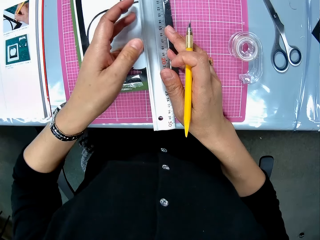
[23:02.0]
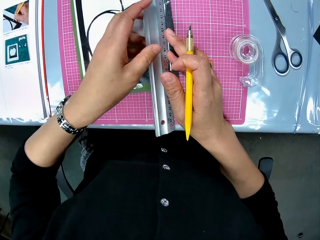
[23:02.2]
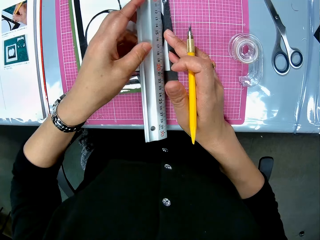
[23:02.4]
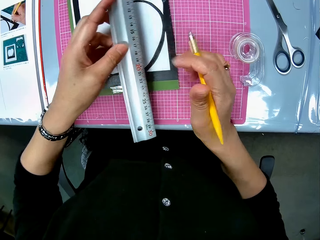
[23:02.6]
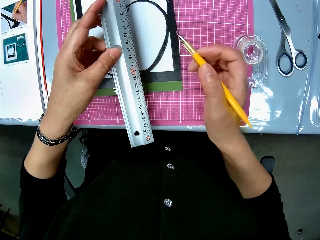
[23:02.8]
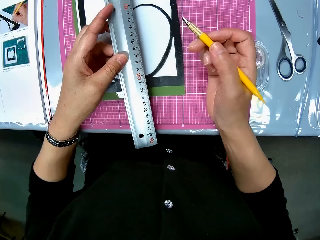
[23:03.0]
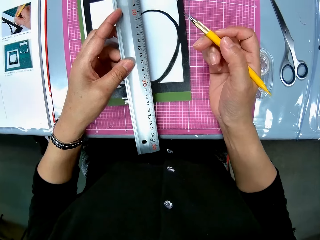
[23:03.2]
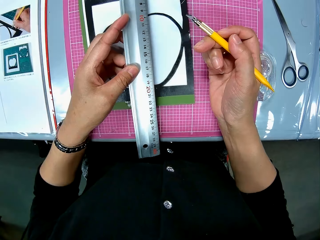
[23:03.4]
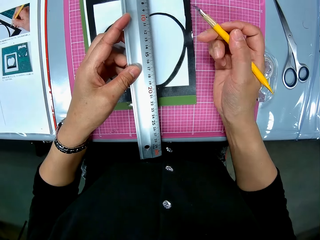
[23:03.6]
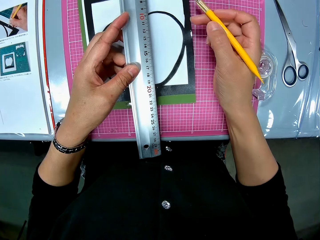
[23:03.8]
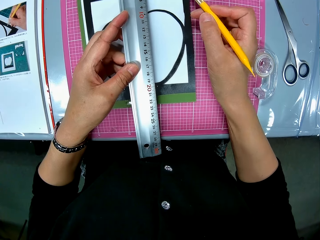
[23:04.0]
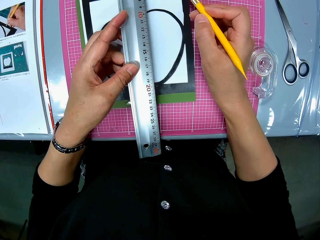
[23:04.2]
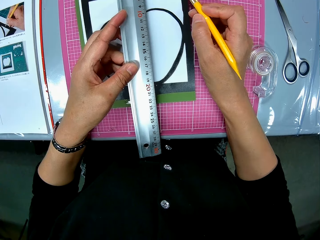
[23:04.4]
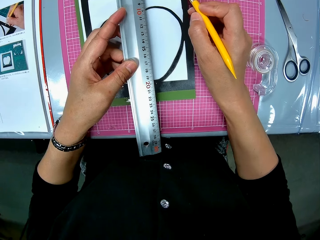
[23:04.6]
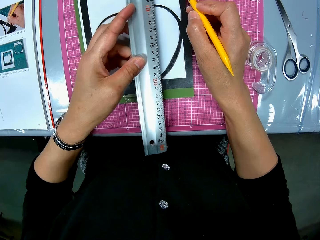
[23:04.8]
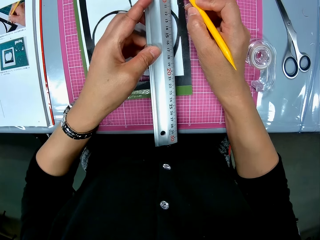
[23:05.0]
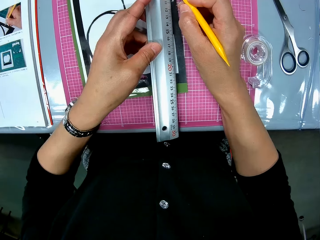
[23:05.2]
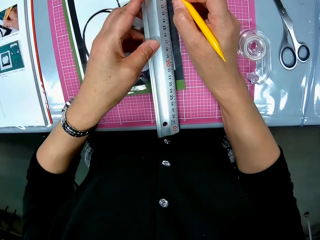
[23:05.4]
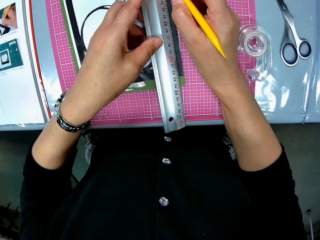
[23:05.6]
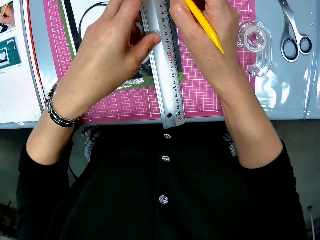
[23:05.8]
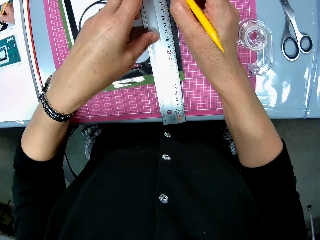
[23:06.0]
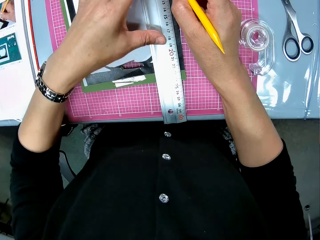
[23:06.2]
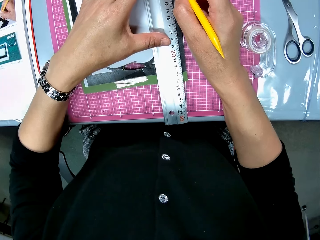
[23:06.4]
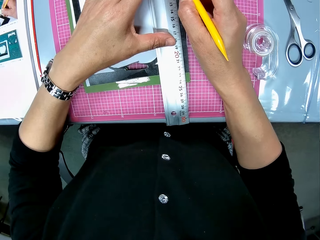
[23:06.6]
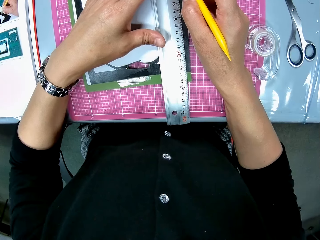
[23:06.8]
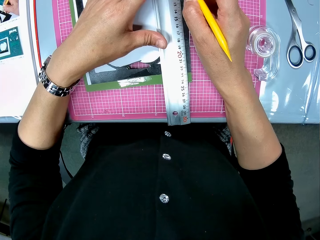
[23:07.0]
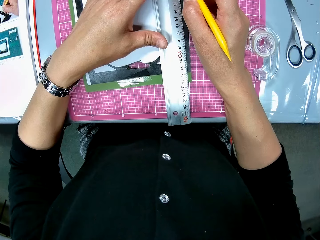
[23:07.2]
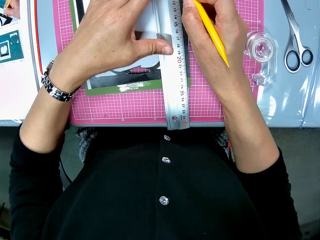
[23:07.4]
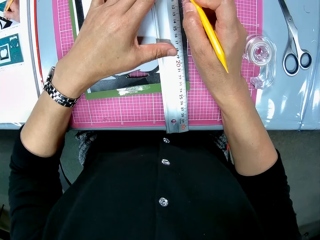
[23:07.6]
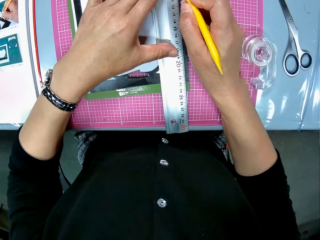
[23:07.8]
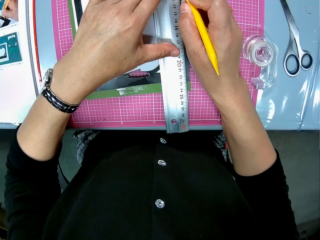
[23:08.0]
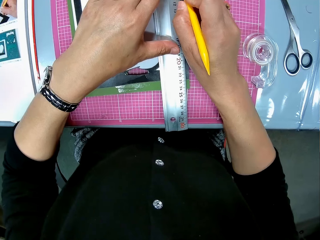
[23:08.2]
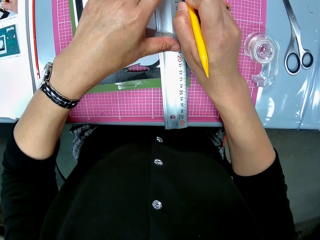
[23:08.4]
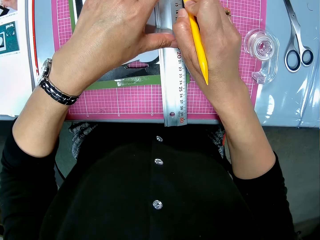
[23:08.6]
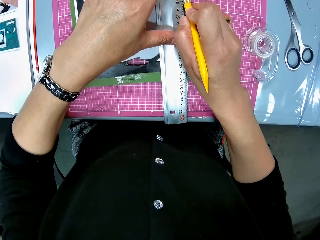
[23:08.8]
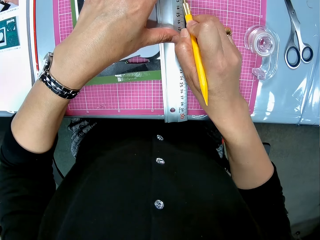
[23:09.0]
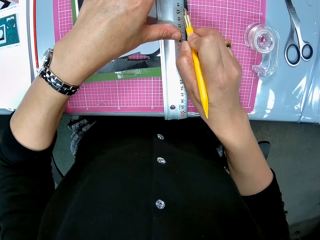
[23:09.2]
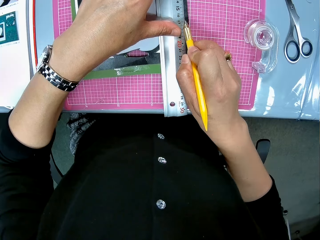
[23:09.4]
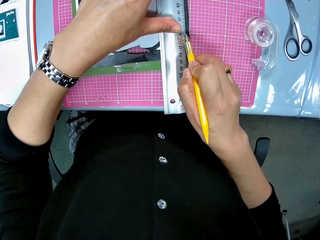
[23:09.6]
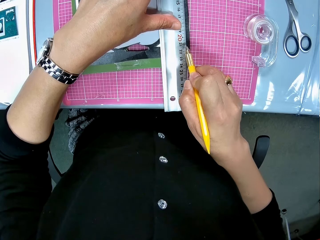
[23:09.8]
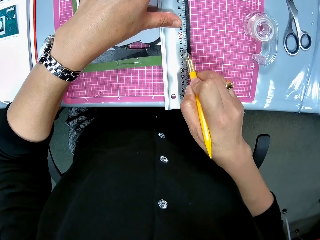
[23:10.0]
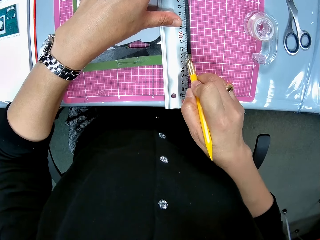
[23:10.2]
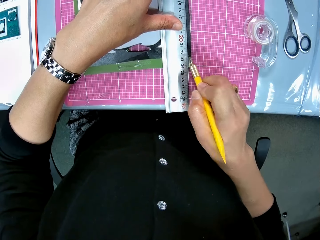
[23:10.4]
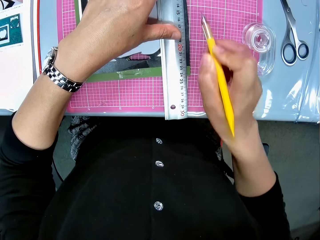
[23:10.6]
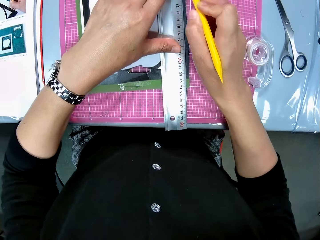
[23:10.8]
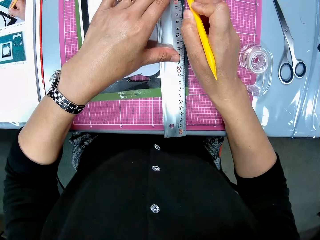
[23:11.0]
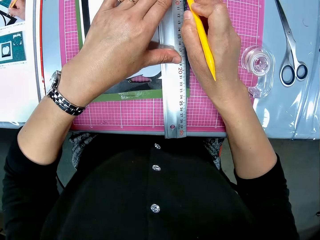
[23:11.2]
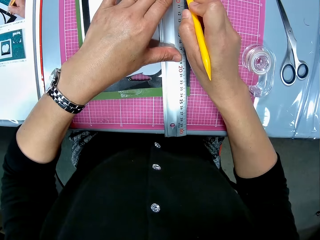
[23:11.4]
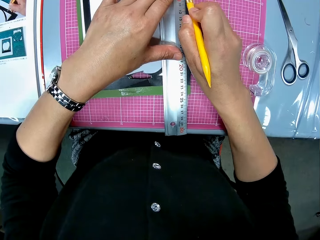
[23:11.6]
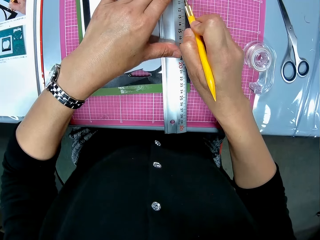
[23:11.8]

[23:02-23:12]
The camera wearer cuts the white cardboard with a craft knife.

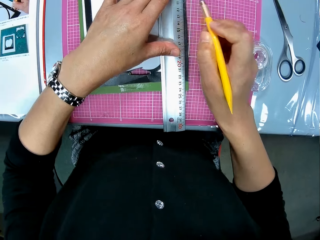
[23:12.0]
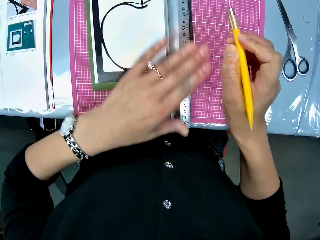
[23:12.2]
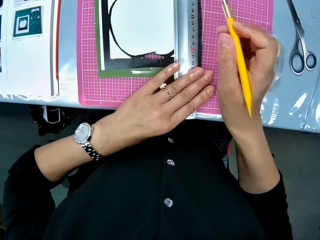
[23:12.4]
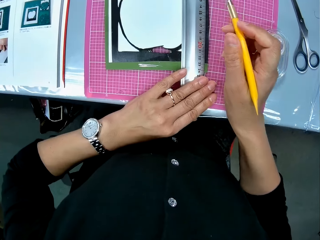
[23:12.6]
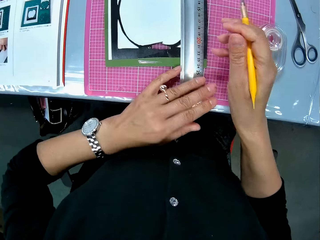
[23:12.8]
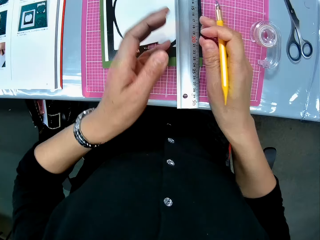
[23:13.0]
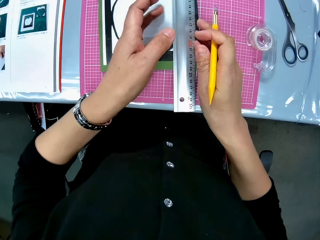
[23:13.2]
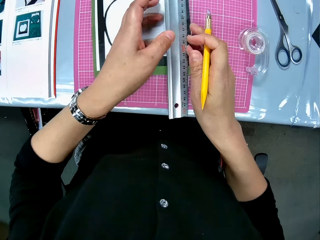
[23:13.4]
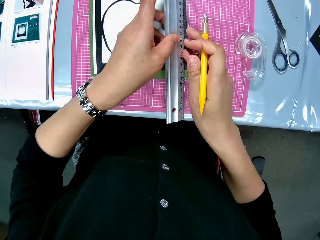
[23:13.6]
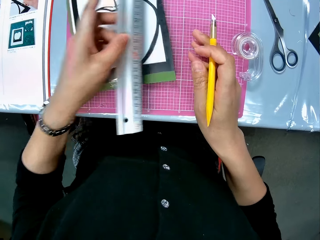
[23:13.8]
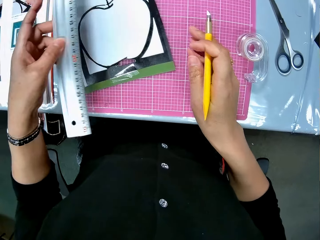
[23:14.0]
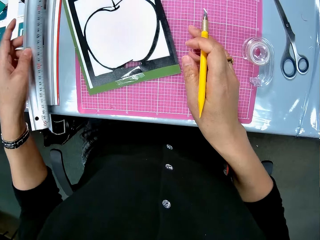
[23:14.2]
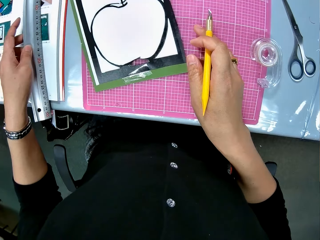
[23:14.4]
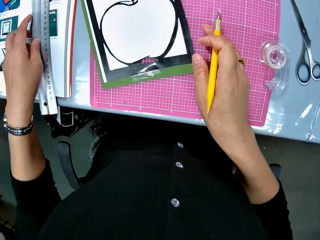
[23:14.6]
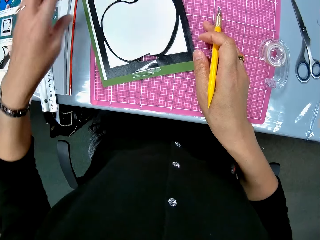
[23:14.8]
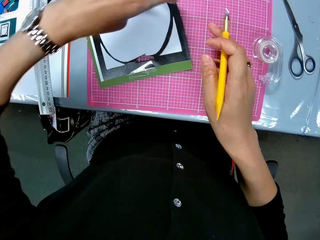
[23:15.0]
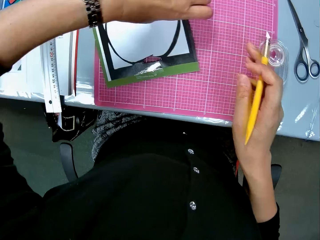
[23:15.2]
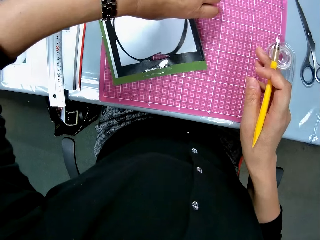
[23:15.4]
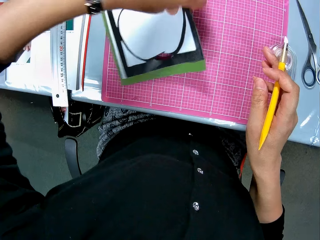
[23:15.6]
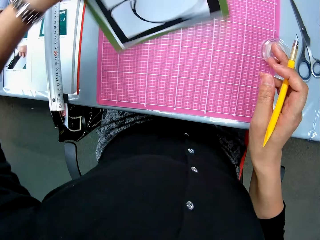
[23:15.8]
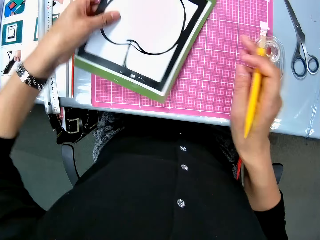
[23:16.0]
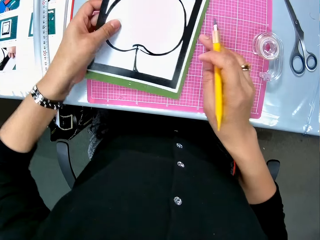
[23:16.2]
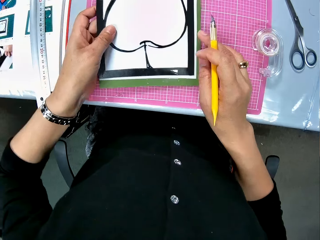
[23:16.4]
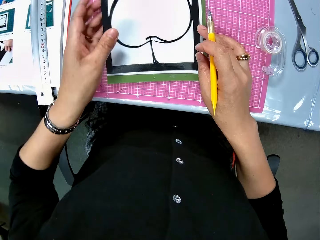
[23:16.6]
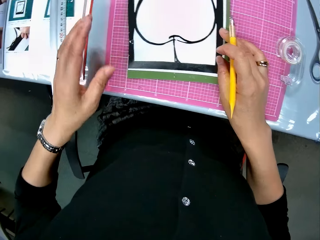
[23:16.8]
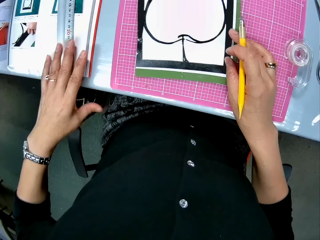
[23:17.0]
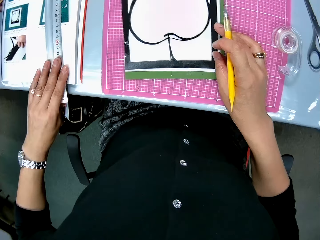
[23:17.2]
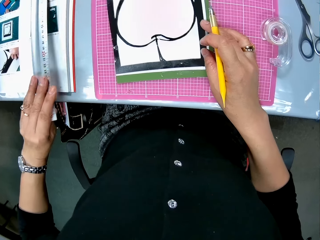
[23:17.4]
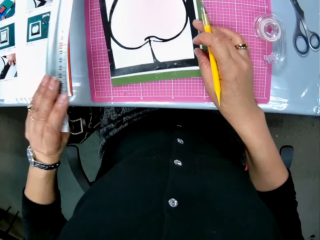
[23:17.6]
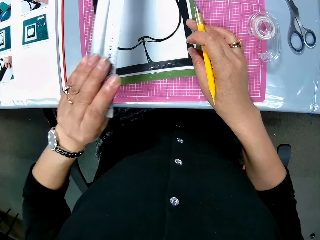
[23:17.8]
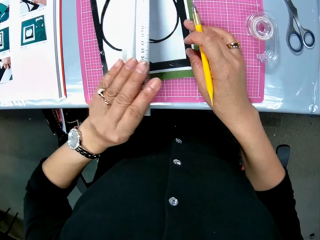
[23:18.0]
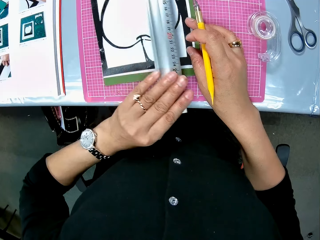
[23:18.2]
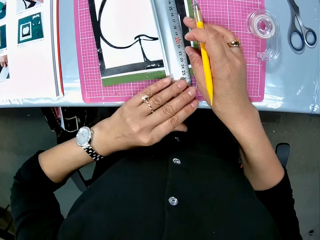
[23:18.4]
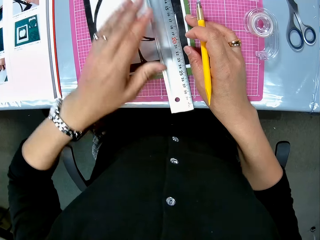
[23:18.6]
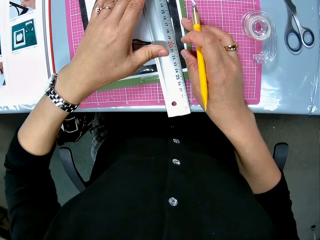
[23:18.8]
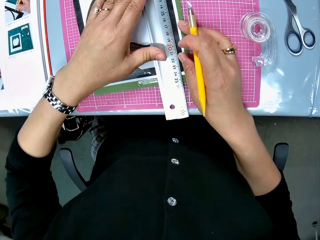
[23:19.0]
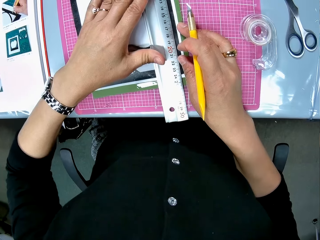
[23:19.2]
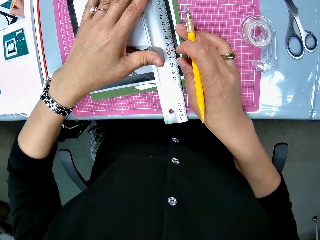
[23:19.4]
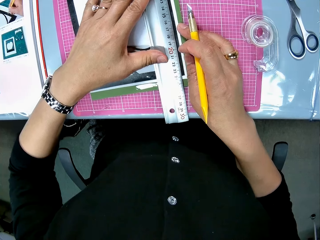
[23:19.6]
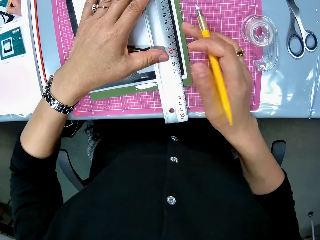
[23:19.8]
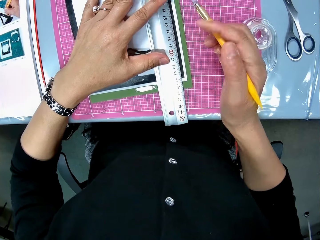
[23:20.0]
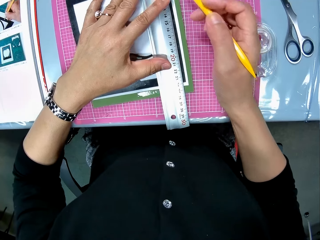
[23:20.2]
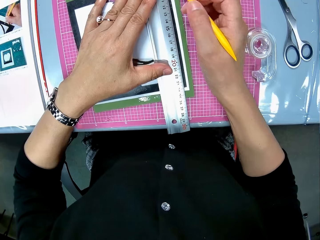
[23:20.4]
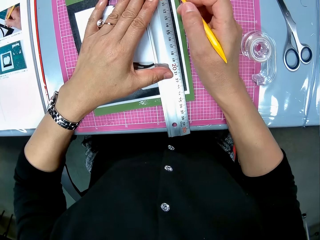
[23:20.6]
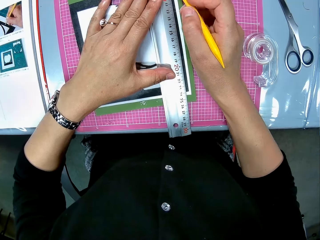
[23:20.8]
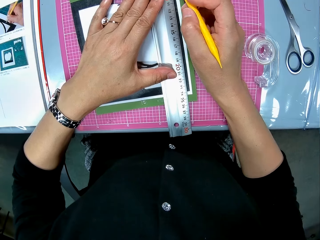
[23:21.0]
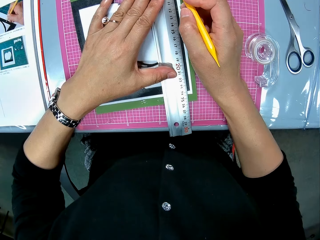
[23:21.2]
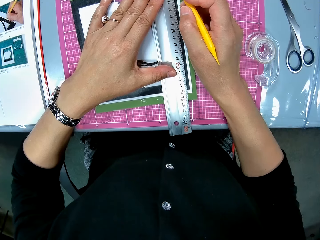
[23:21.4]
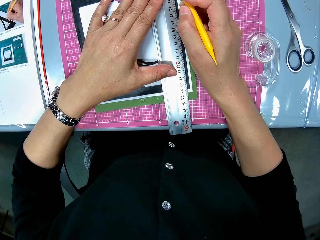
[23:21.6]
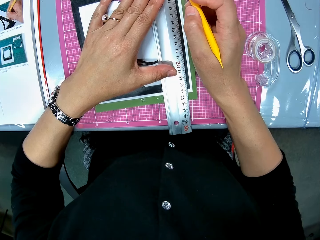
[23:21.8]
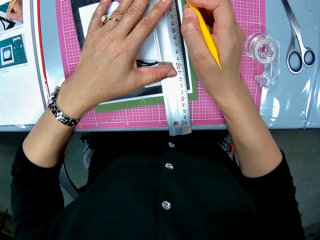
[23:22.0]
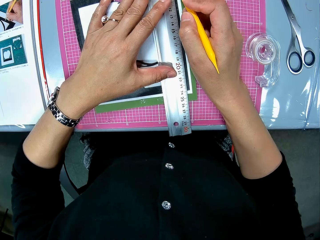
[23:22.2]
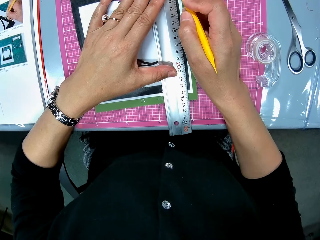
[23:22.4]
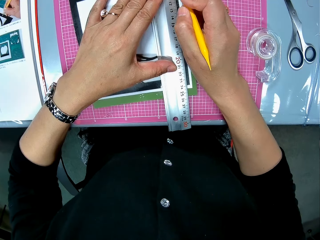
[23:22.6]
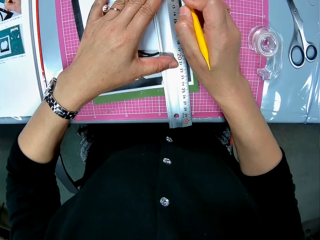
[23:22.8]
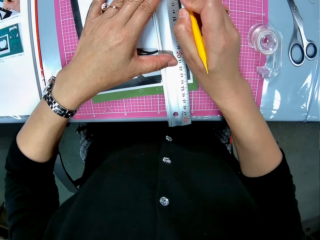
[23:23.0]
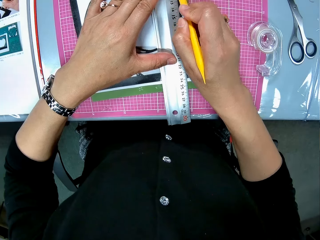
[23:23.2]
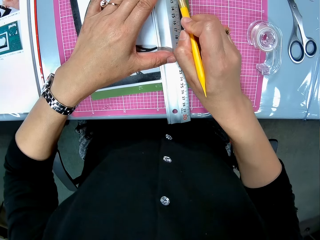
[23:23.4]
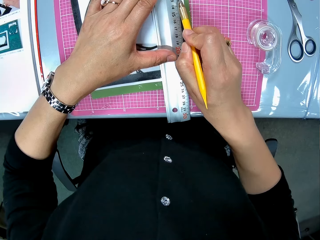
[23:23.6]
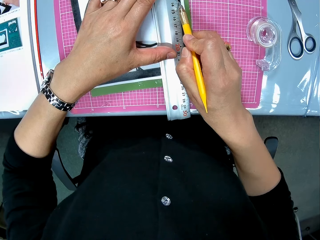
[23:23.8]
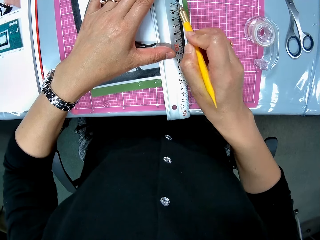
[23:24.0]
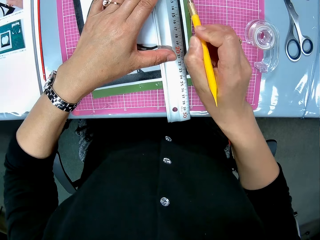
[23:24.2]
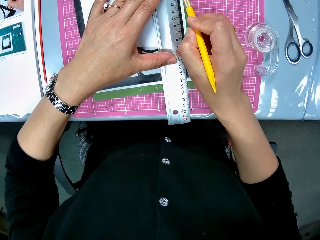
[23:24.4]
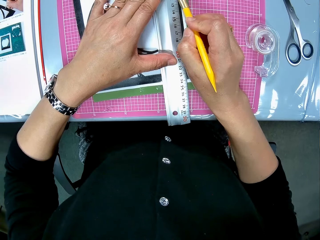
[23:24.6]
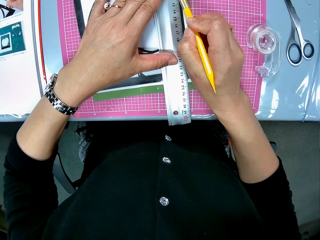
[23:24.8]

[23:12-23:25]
The camera wearer removes the ruler from the white cardboard. They drop the ruler on the table. They turn the white cardboard. They pick up the ruler. They place the ruler on the white cardboard. They cut the white cardboard with the craft knife.
